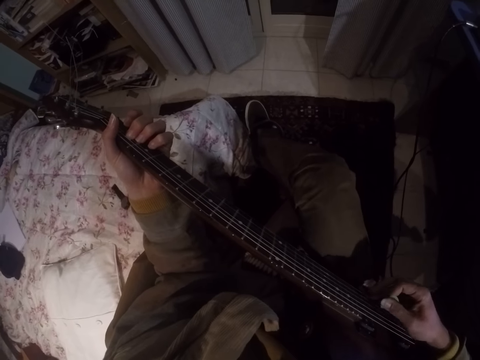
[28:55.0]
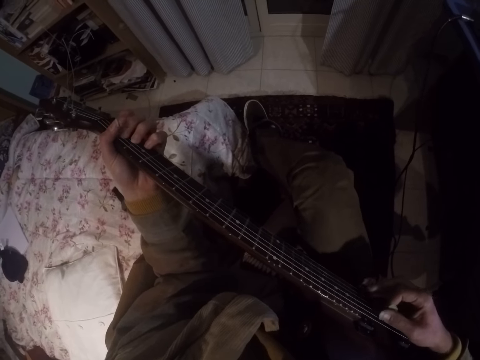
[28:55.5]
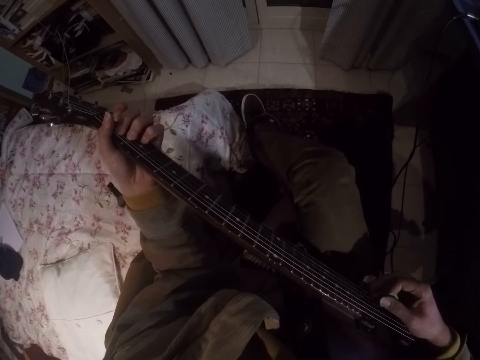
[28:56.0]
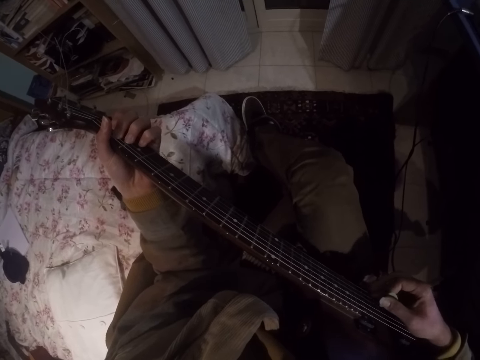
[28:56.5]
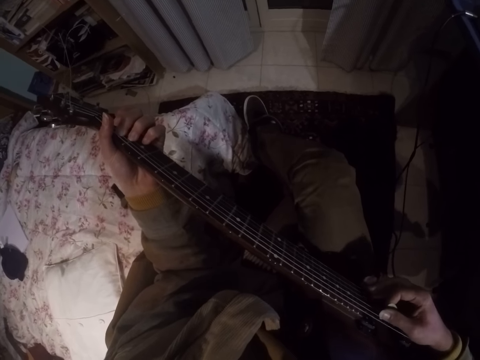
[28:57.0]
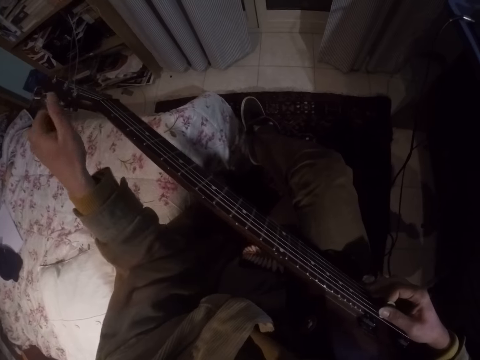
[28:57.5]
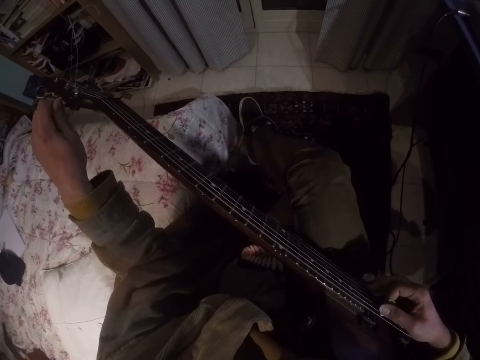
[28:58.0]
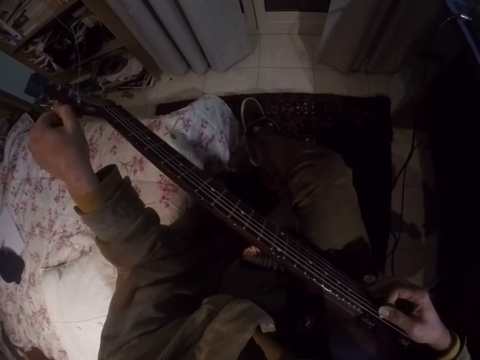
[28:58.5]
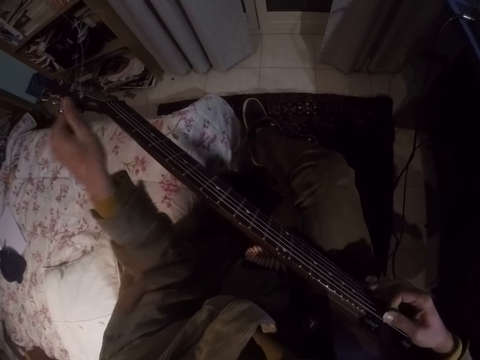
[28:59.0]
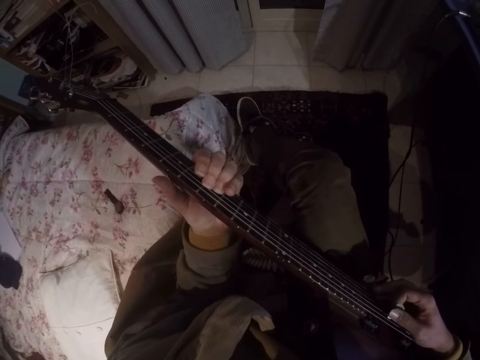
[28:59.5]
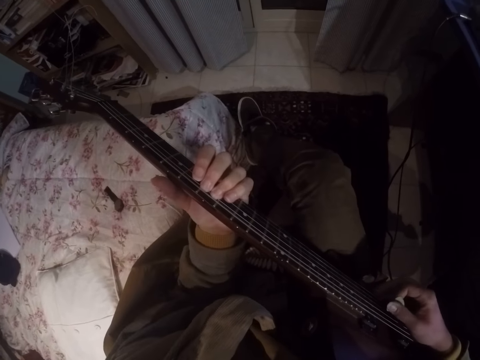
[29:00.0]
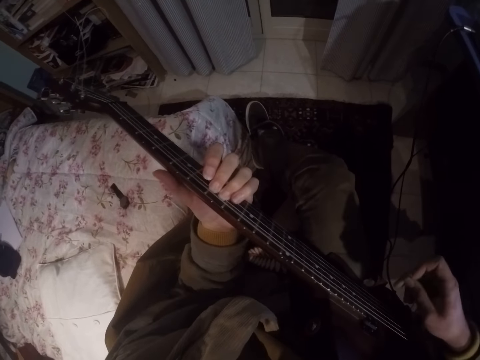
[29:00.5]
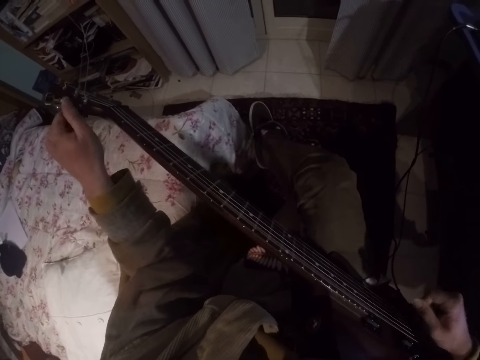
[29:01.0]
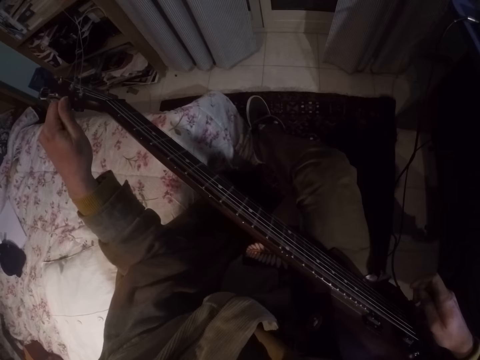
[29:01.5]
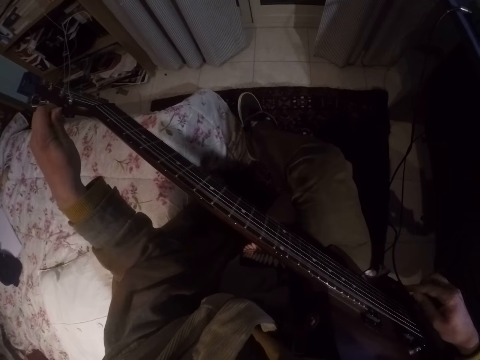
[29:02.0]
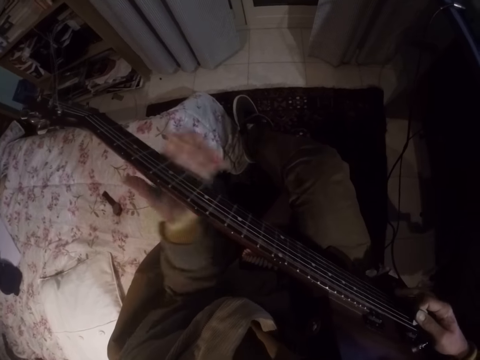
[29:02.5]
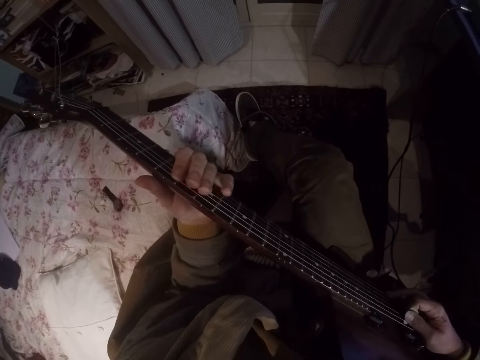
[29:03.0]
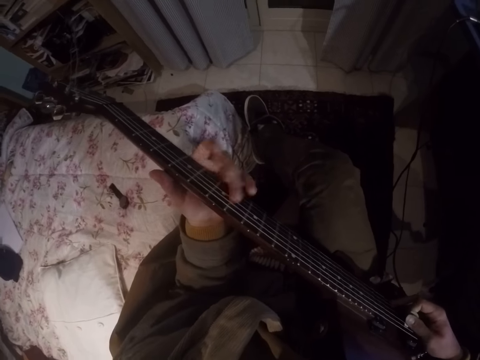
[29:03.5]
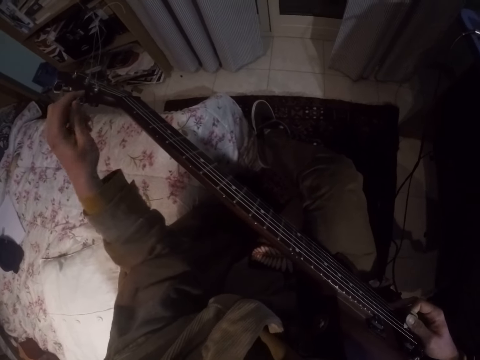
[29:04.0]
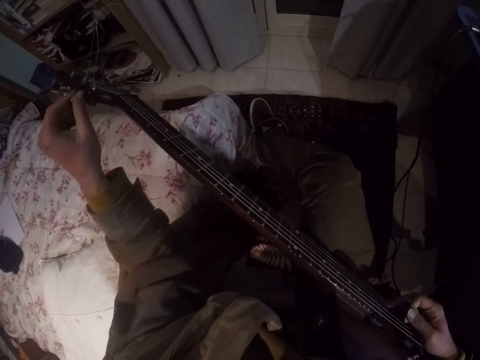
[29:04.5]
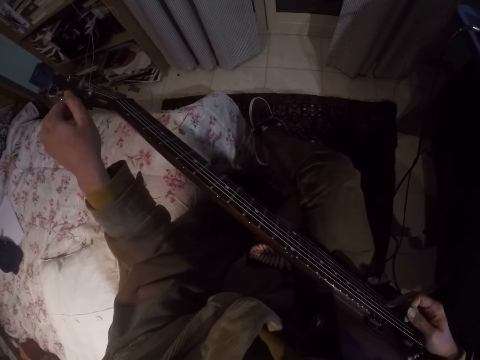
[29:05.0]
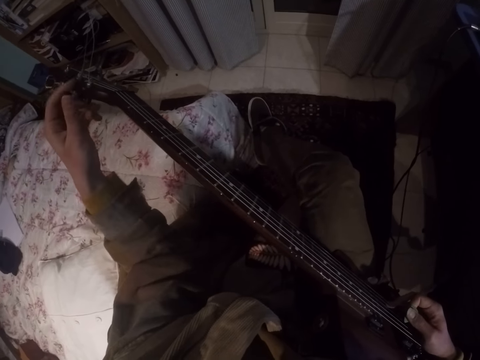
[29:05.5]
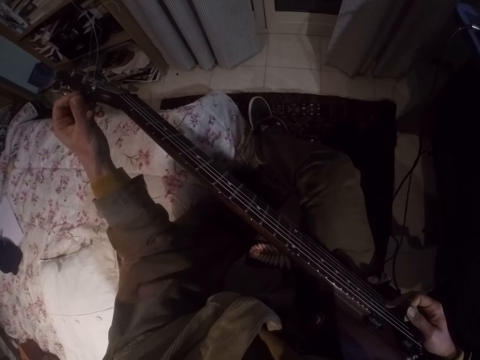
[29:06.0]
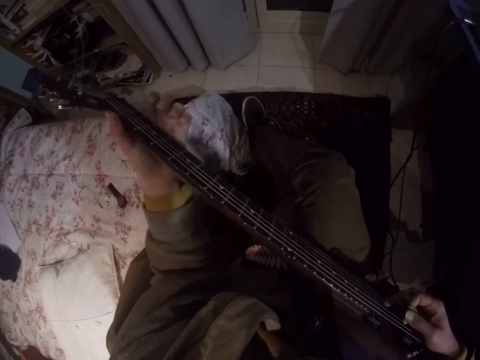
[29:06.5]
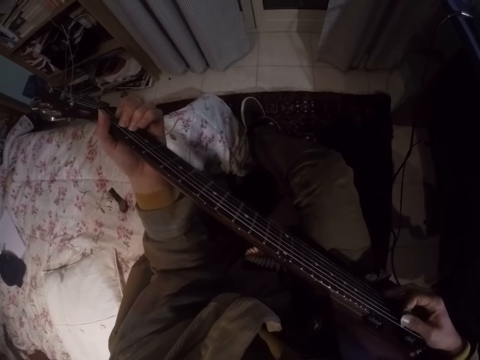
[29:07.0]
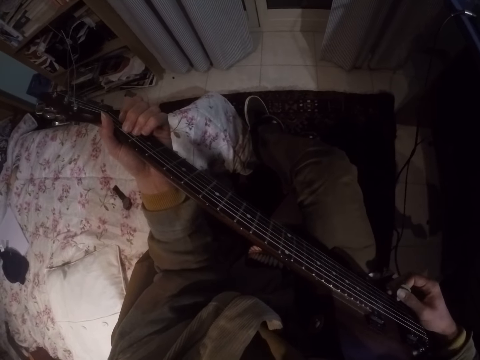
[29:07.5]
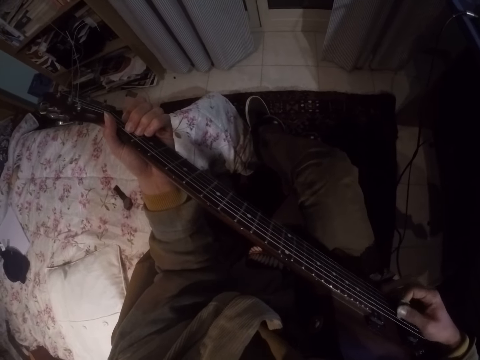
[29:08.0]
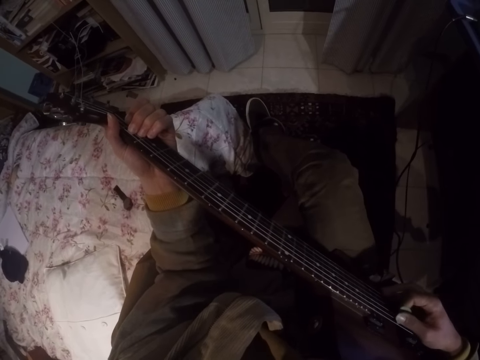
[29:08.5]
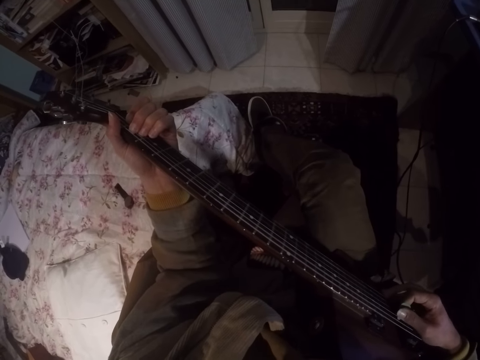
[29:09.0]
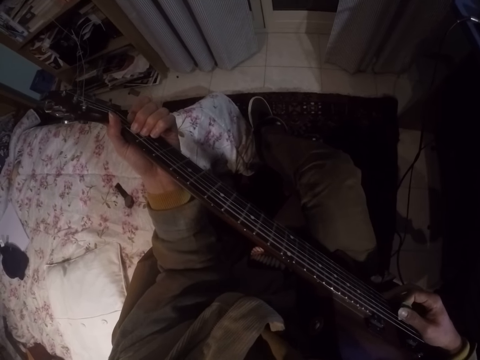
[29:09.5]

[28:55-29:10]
The camera wearer rotates the tuning pegs on the head of the guitar. They place the left hand on the fingerboard of the guitar and play the guitar. They rotate the tuning pegs on the head of the guitar. They place the left hand on the fingerboard of the guitar and play the guitar. They rotate the tuning pegs on the head of the guitar. They place the left hand on the fingerboard of the guitar and play the guitar.

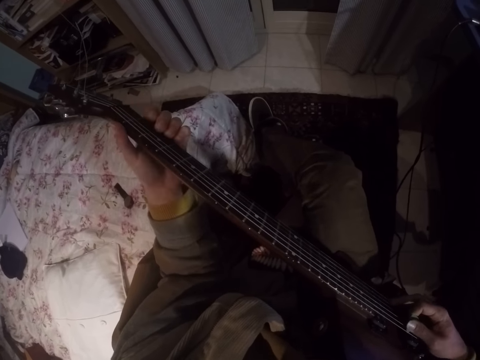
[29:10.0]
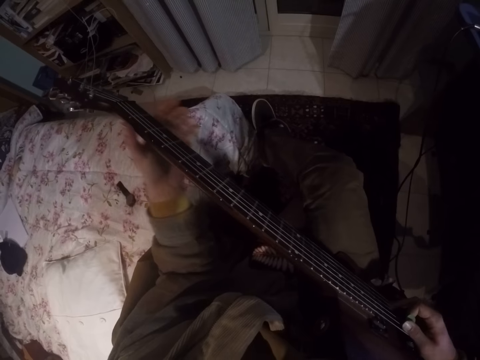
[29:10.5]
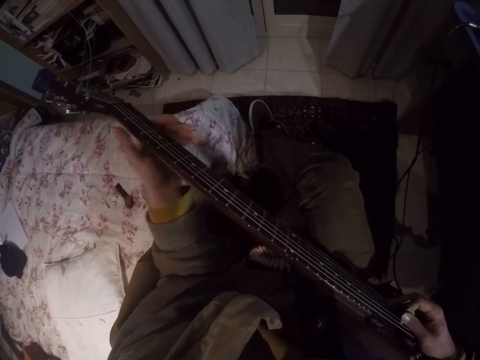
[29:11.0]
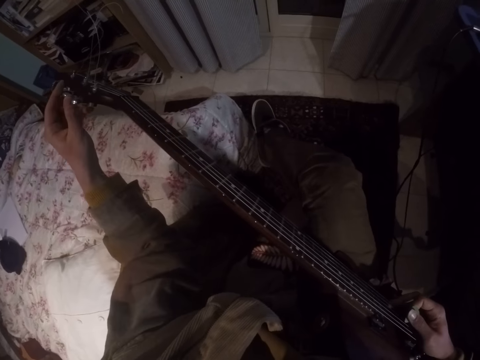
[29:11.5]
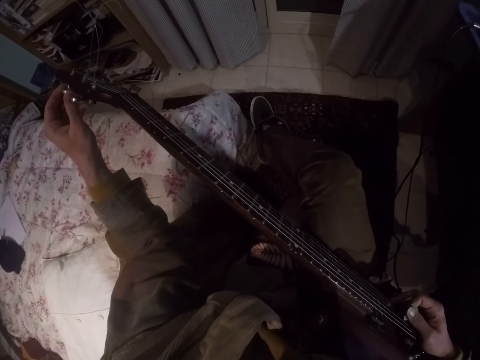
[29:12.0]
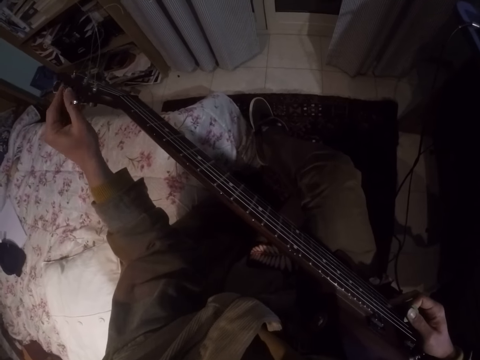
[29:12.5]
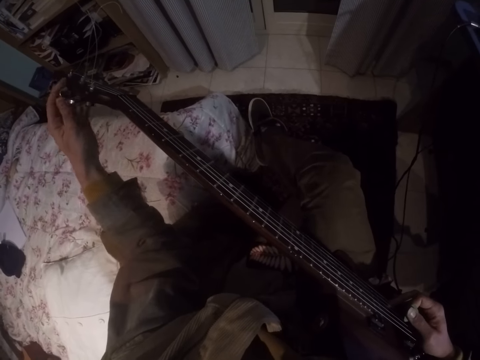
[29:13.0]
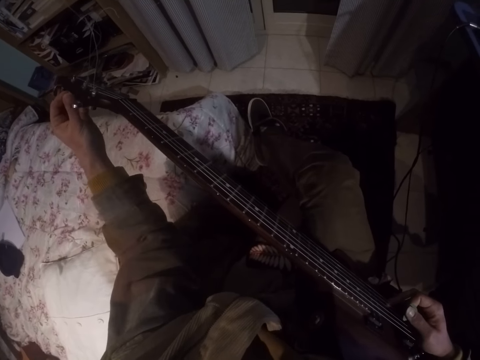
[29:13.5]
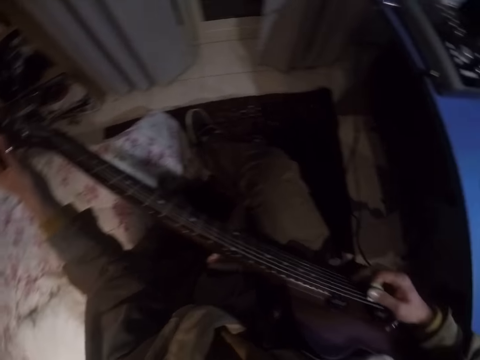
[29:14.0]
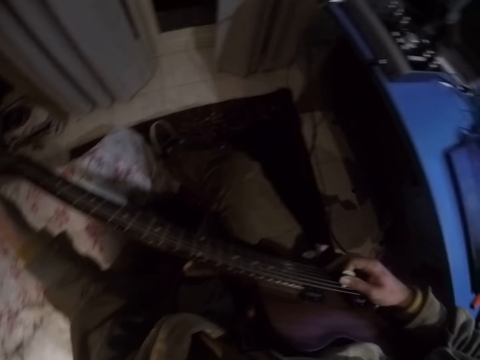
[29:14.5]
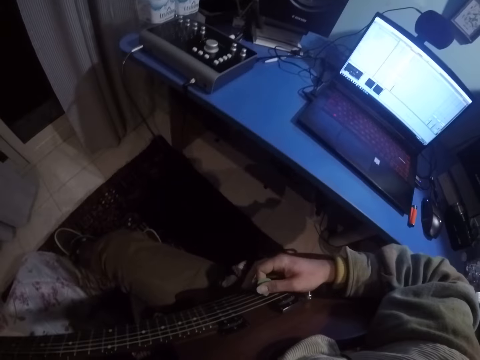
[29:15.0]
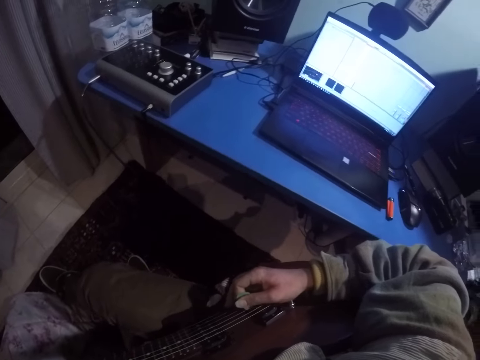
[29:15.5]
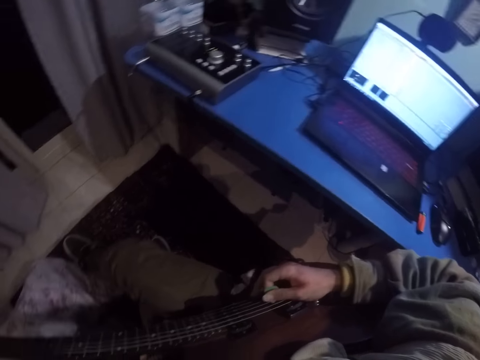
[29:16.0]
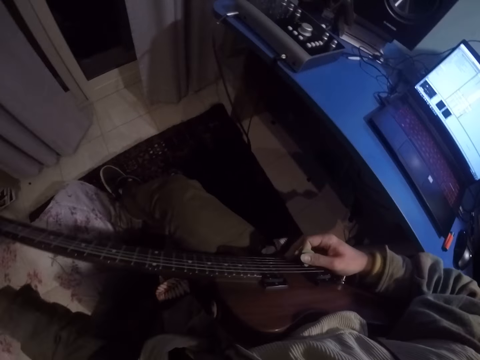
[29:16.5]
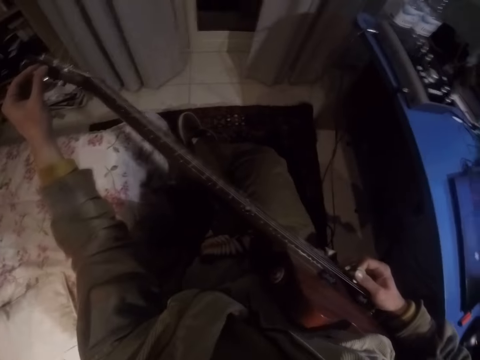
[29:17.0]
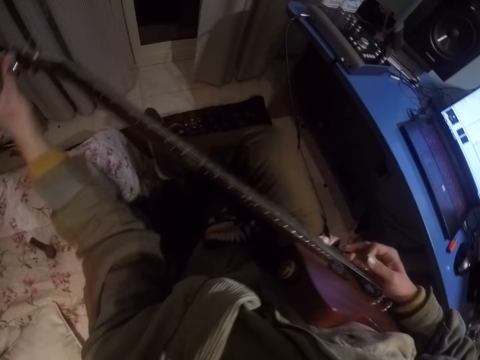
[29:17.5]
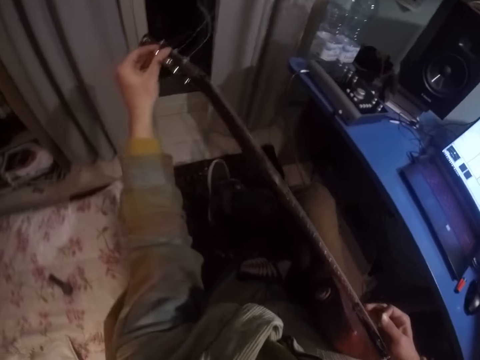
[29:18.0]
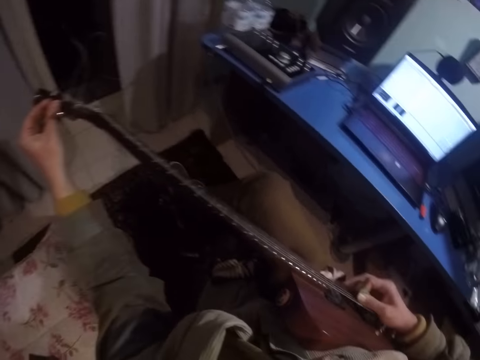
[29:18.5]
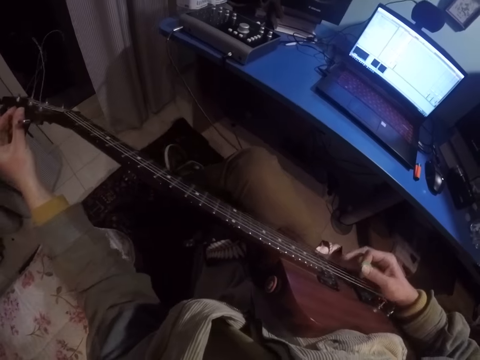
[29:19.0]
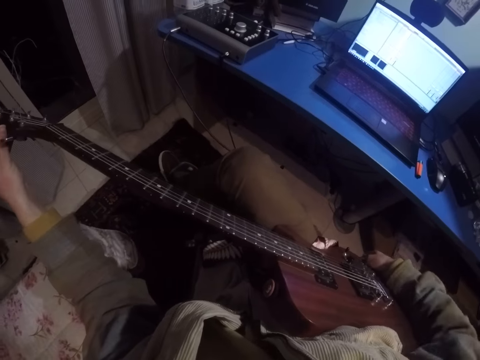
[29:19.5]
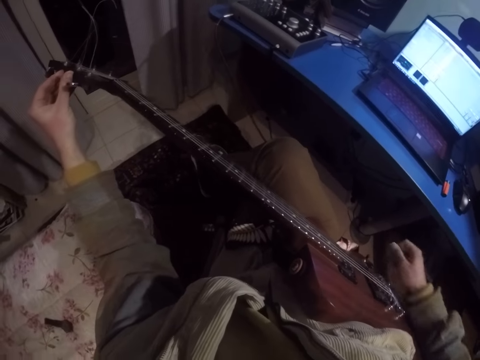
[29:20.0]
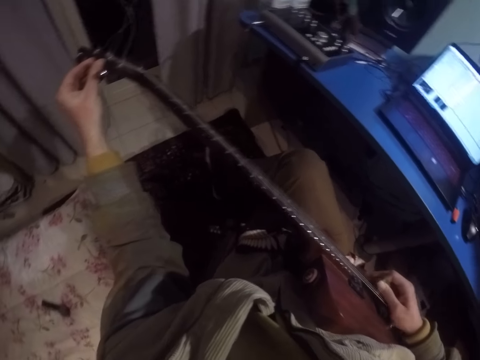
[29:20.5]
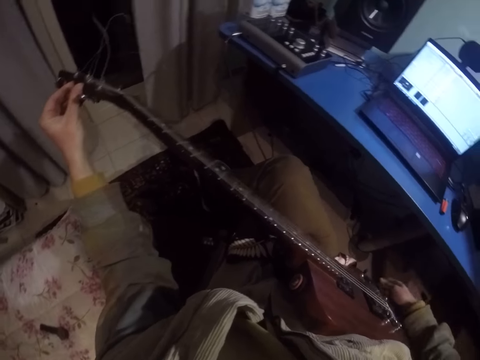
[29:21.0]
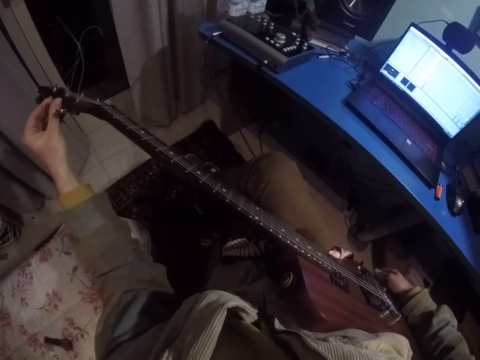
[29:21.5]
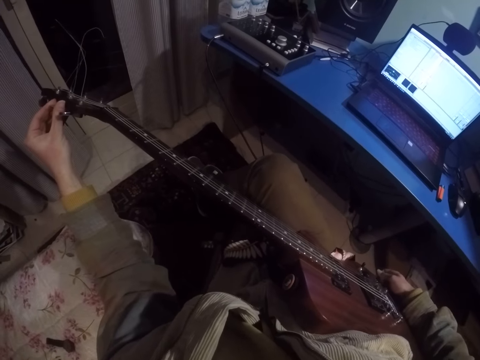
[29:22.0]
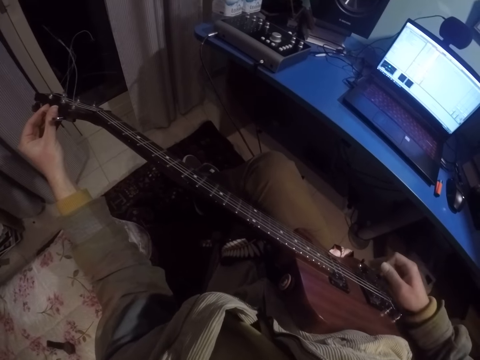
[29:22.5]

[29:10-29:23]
The camera wearer rotates the tuning pegs on the head of the guitar. They look at the laptop on the right. They touch the lower bout of the guitar. They play the guitar. They touch the lower bout of the guitar.
